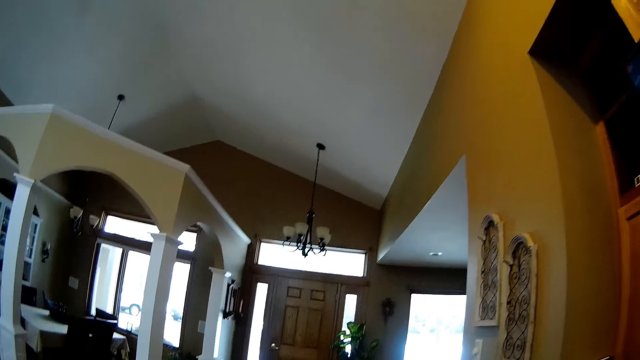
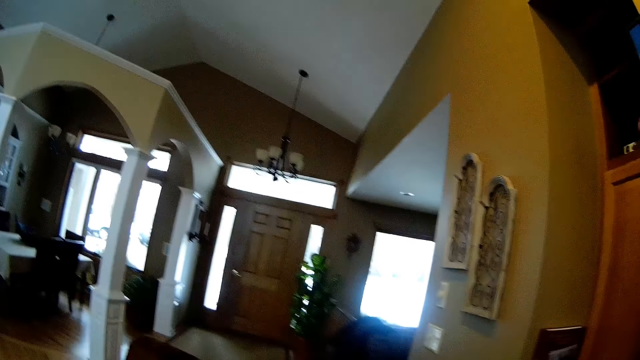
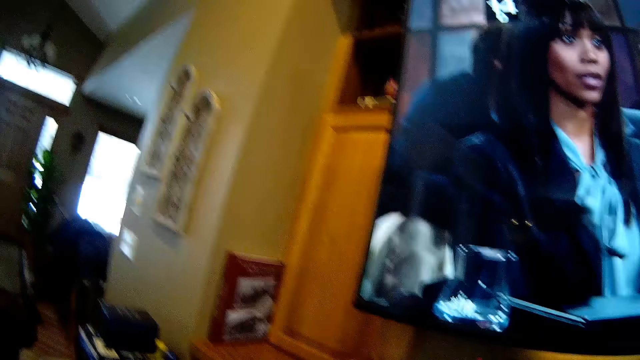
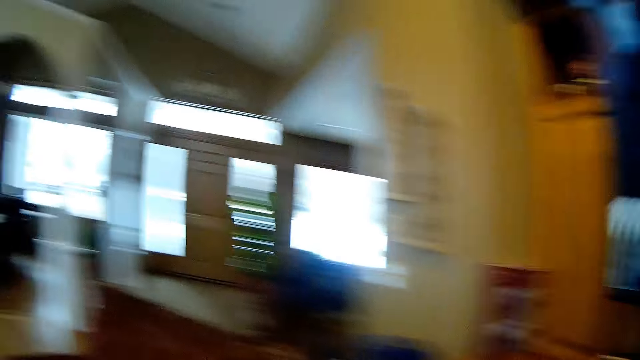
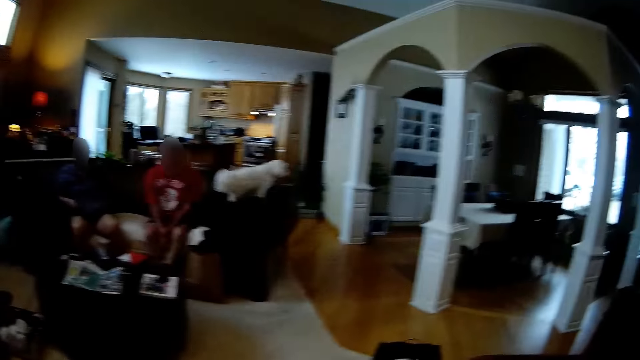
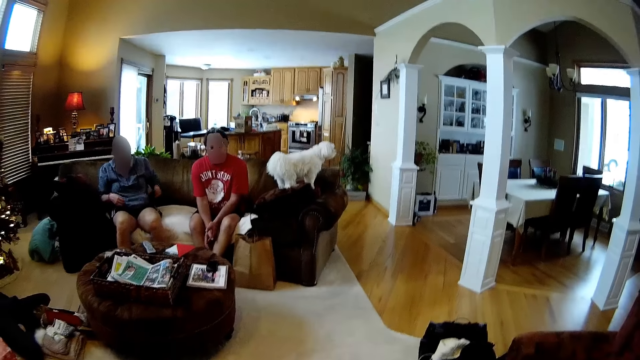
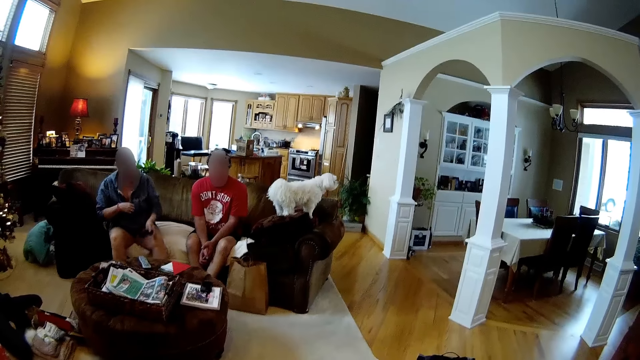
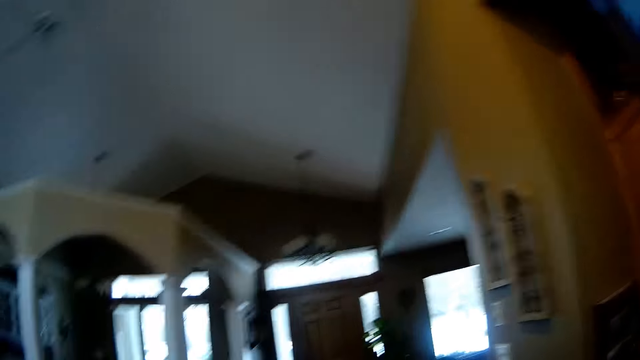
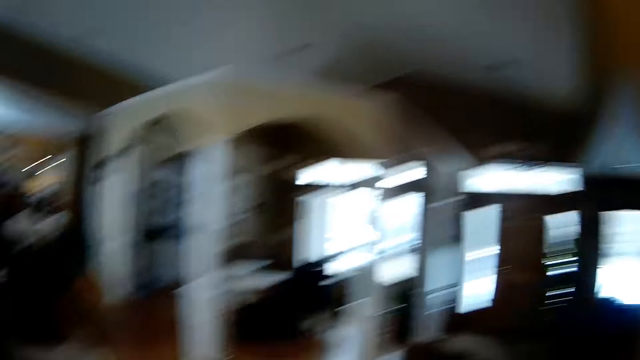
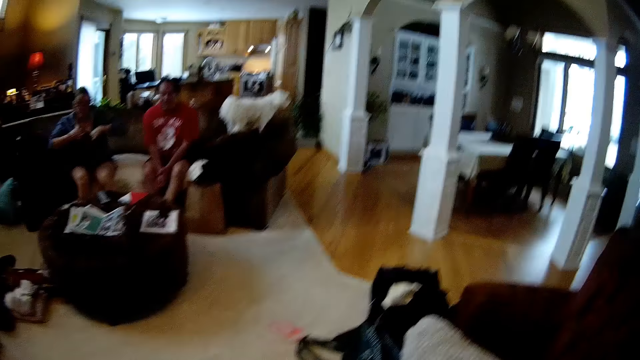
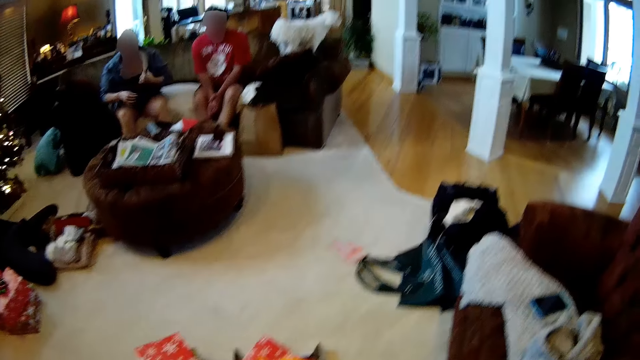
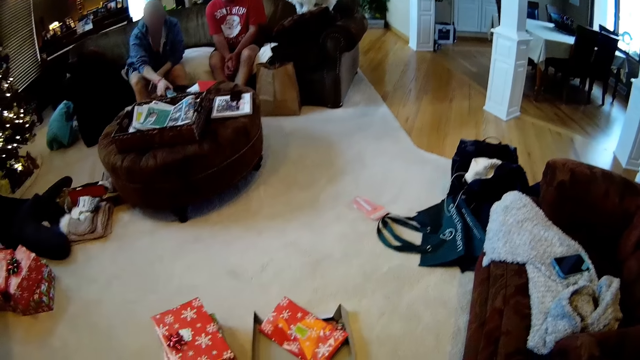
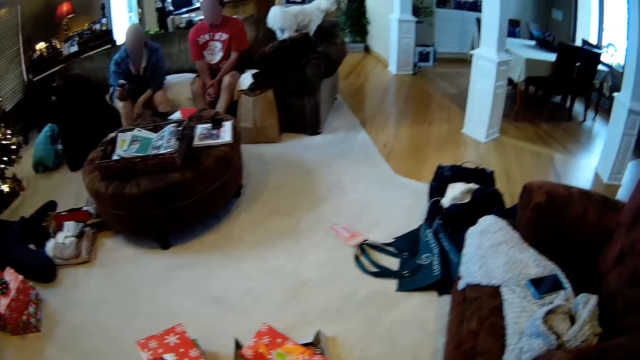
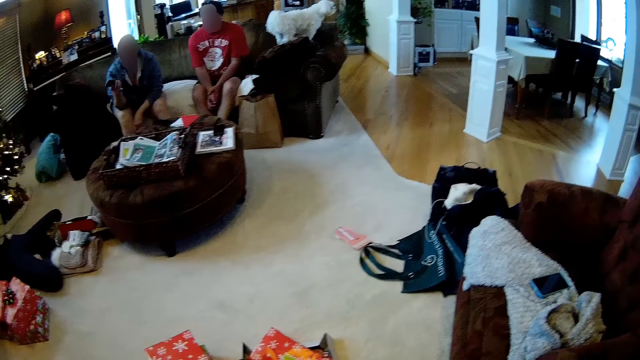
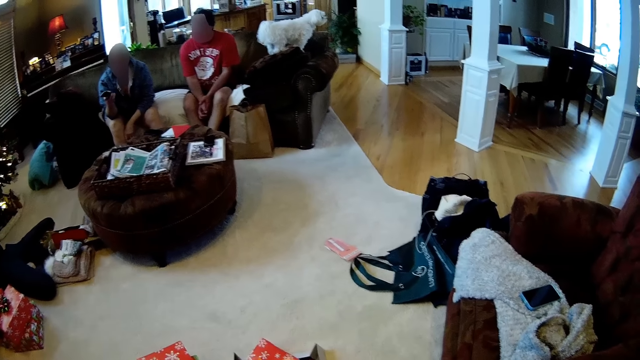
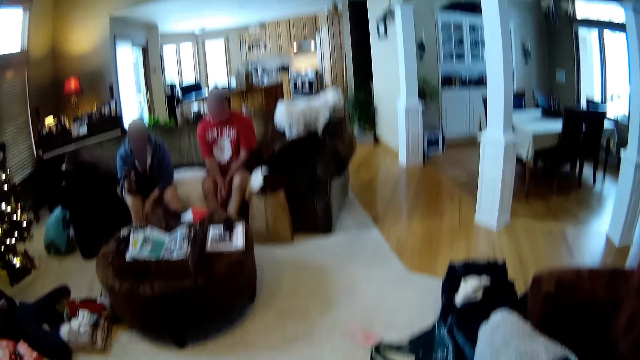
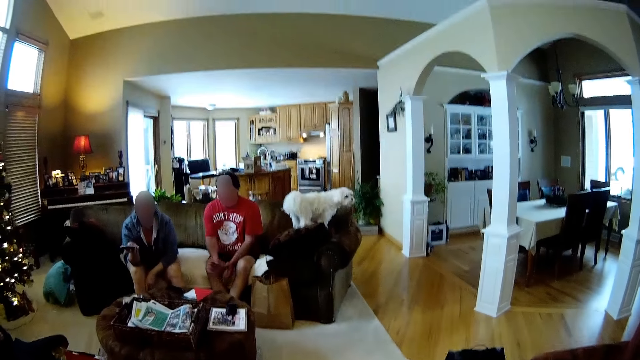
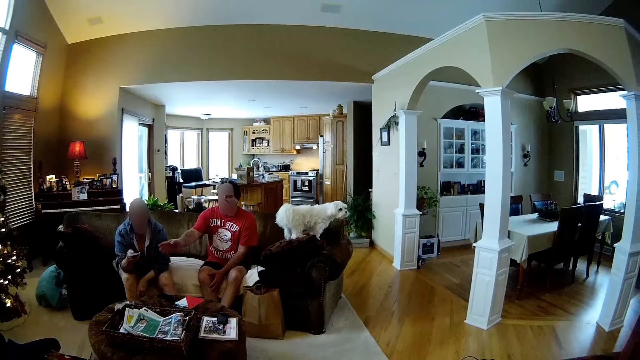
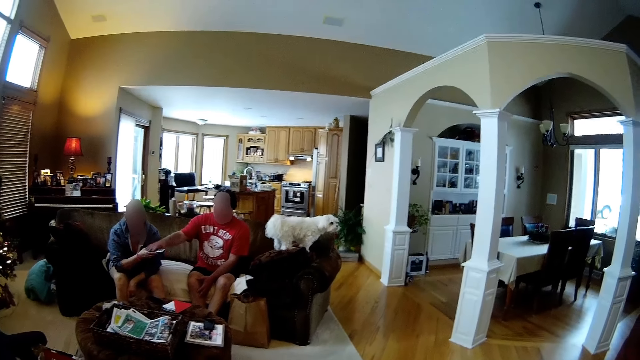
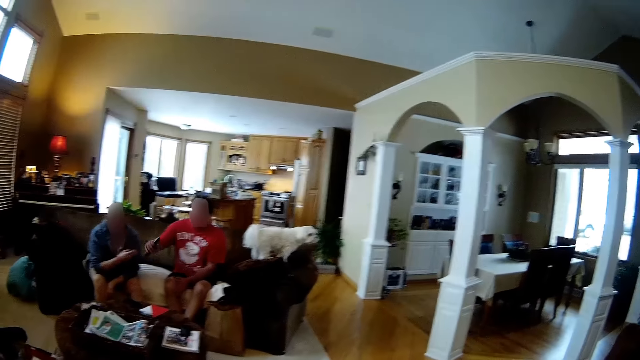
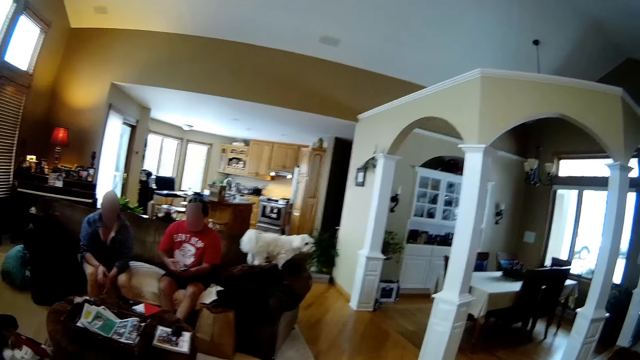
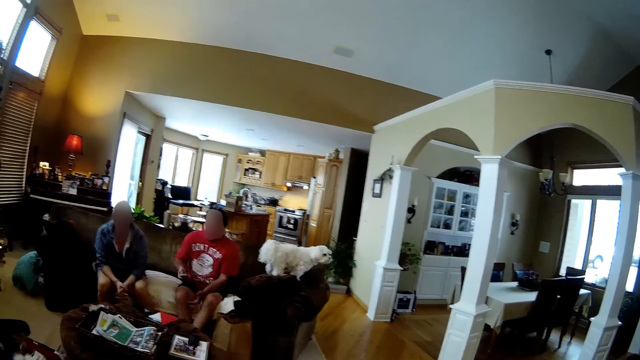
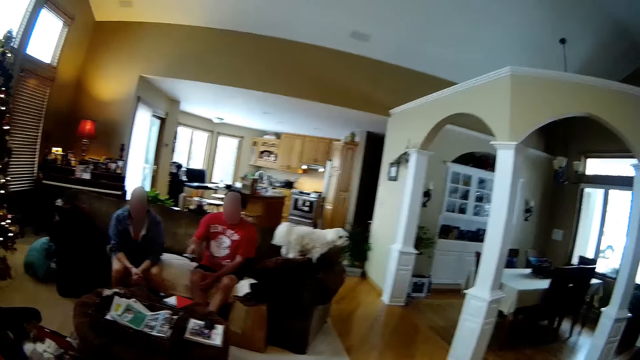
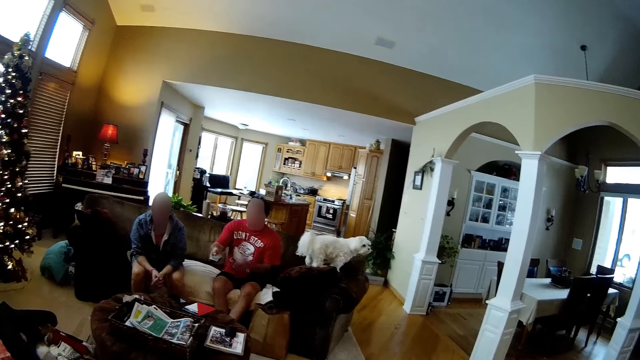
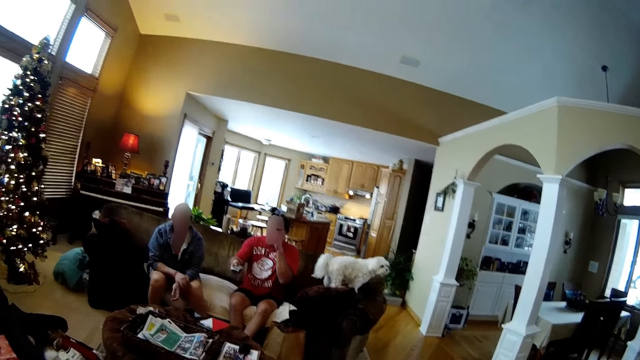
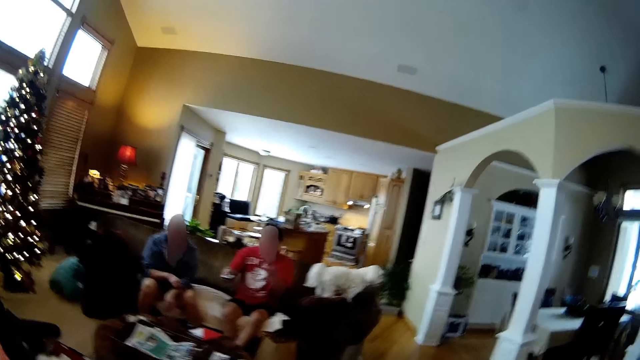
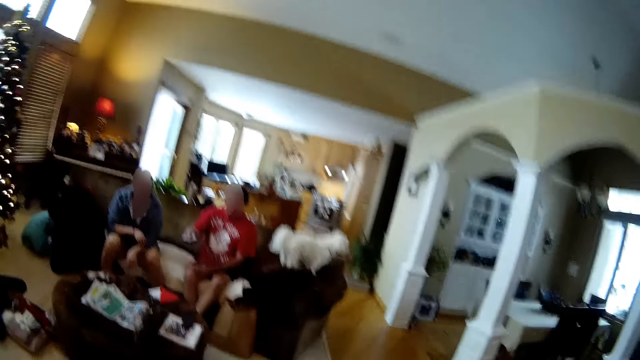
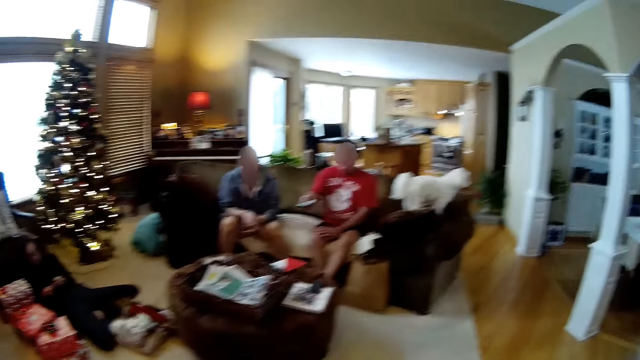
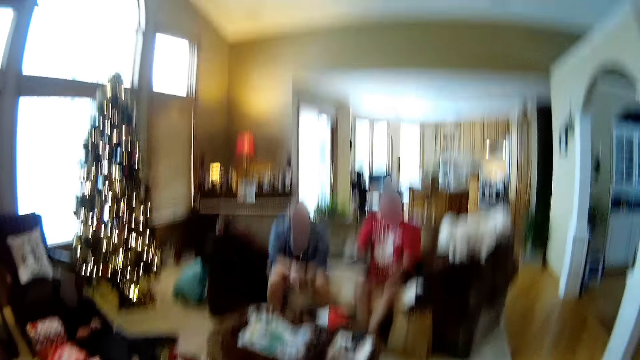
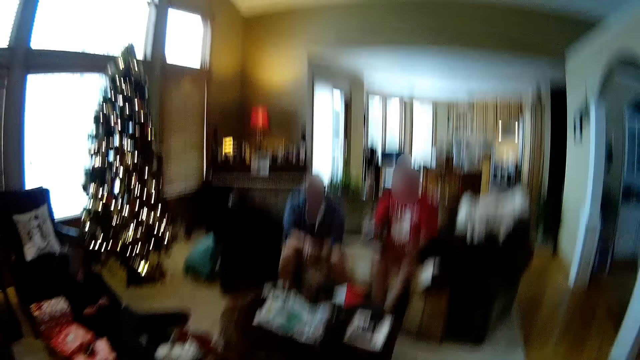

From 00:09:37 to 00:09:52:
The woman picks up a remote controller from a table with her right hand. The camera wearer looks at a man and a woman. The woman passes the remote controller to a man with her right hand. The man touches his face with his left hand.

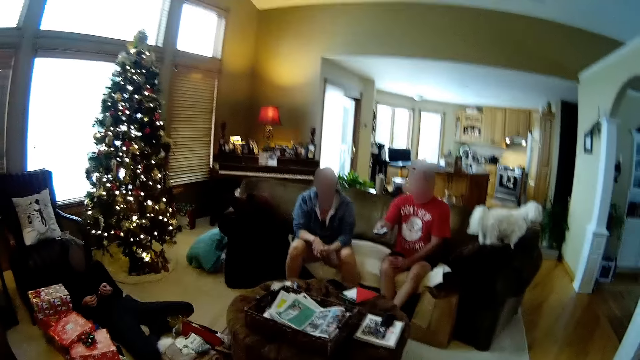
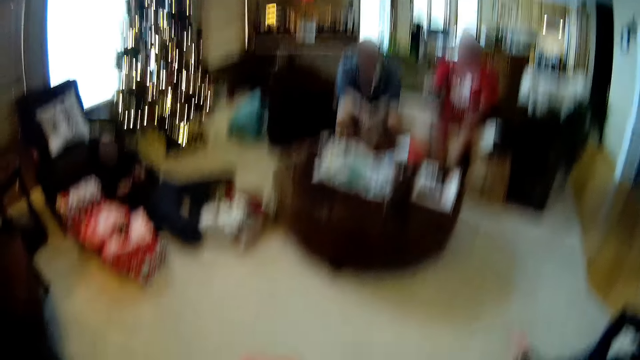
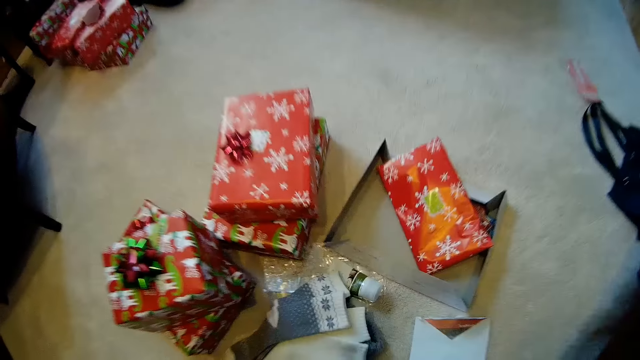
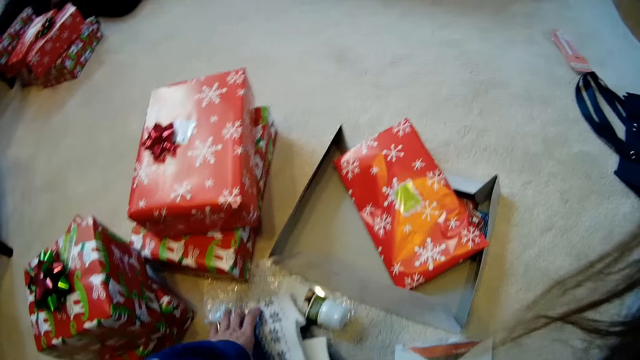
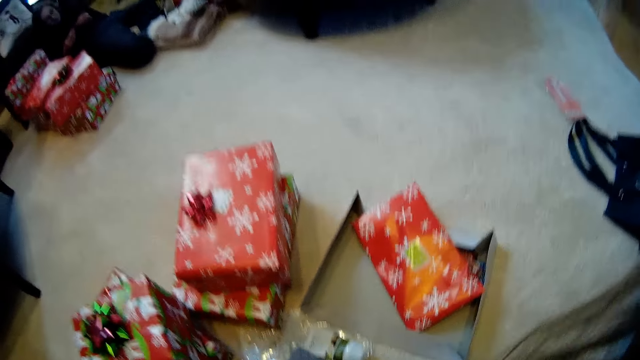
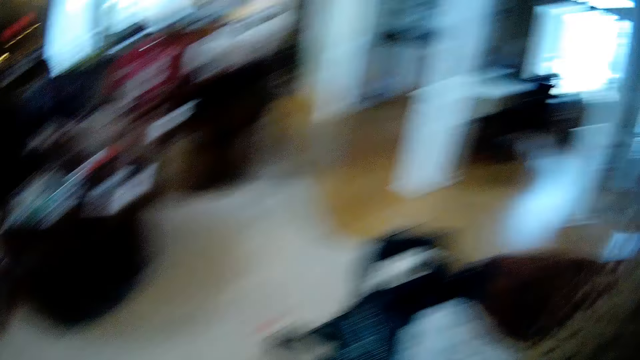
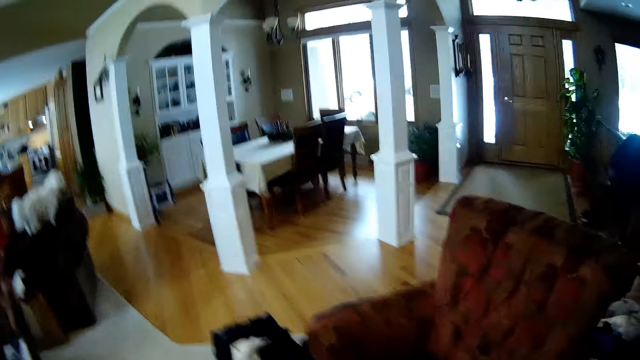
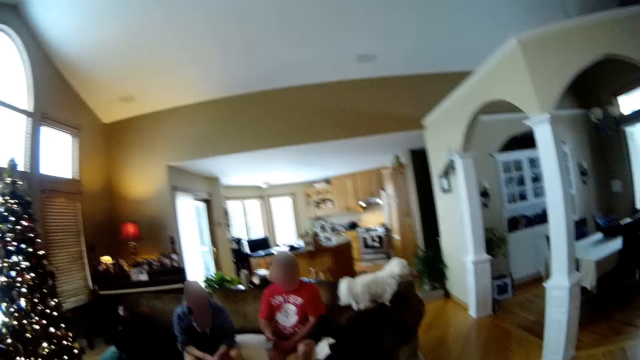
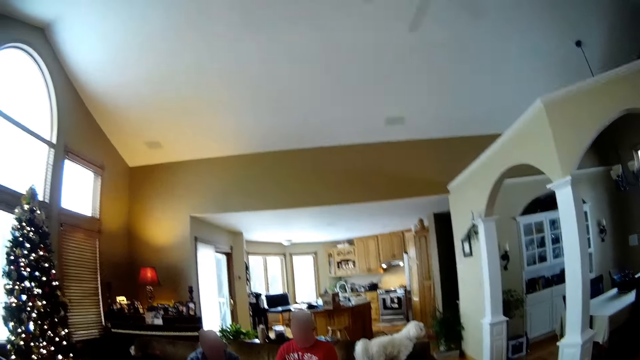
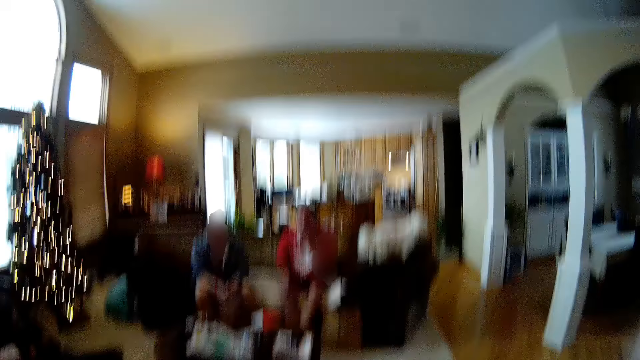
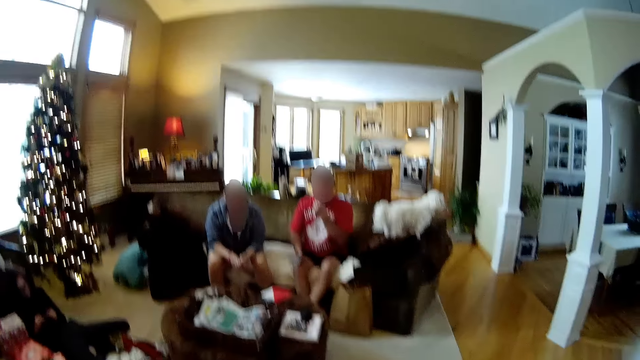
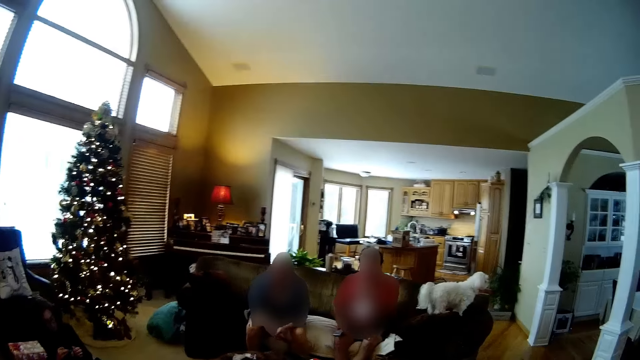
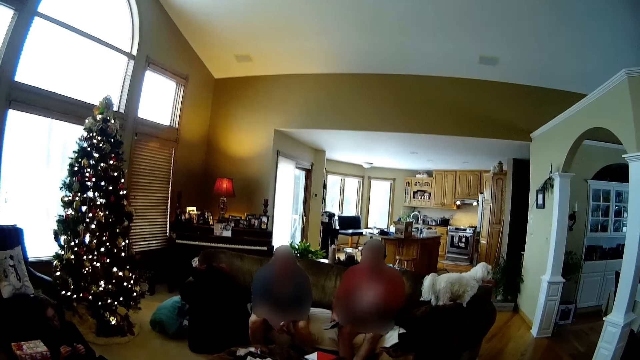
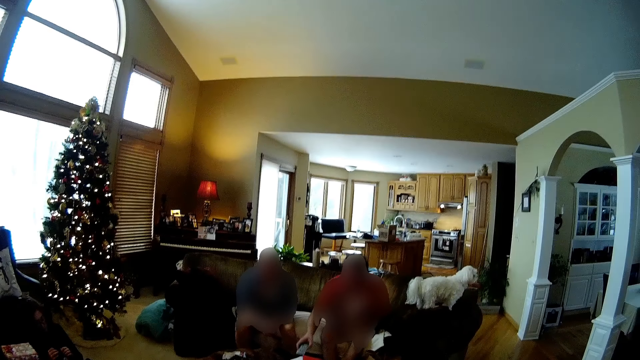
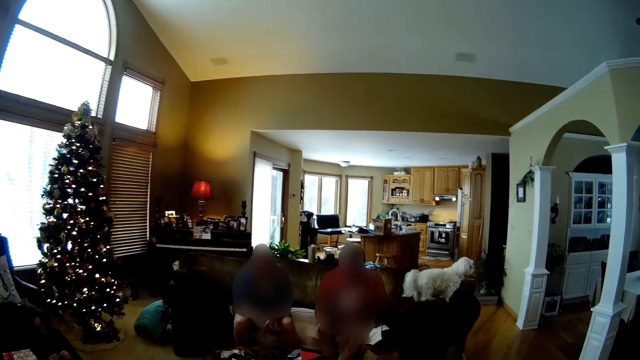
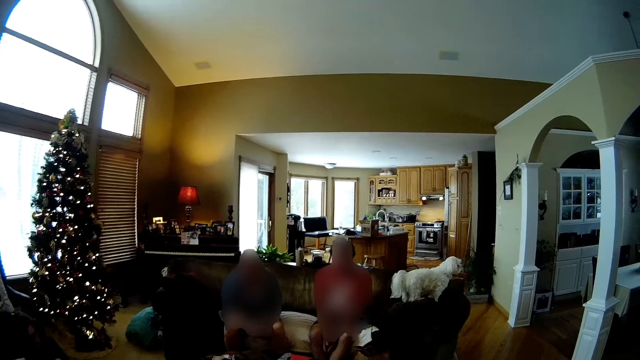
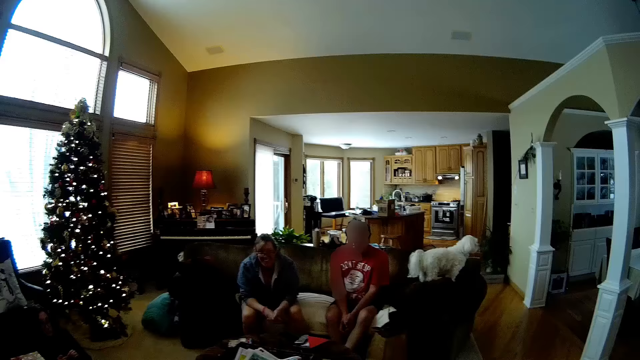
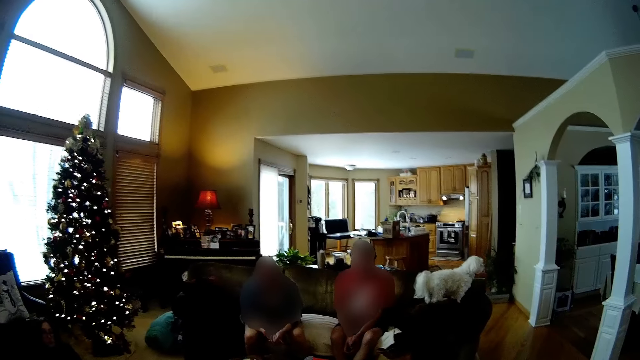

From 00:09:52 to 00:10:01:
The camera wearer picks up a greeting card from the floor with her left hand. She opens gift boxes. She looks around. She converses with a man and a woman. A man drops the remote controller on the table with his right hand.
